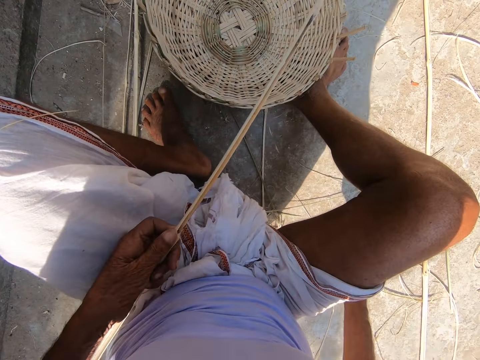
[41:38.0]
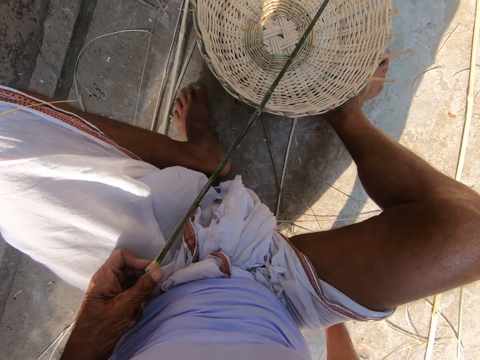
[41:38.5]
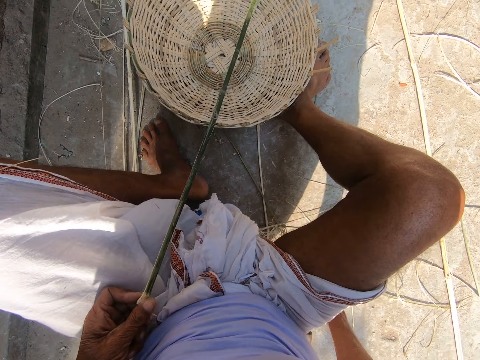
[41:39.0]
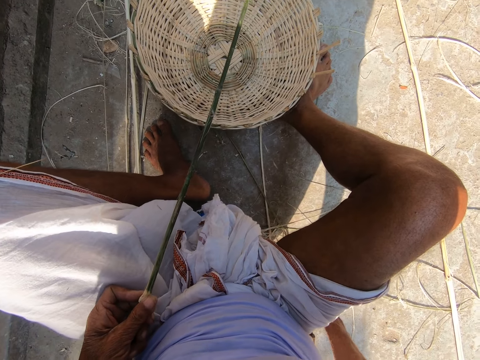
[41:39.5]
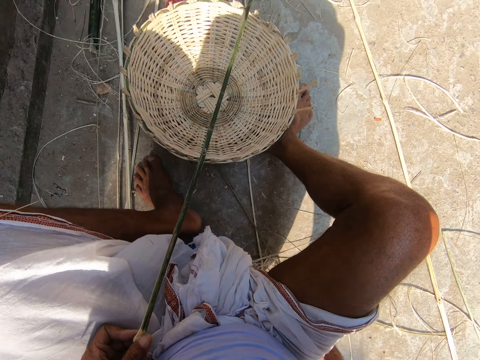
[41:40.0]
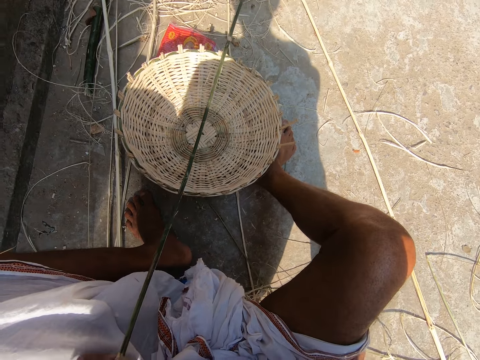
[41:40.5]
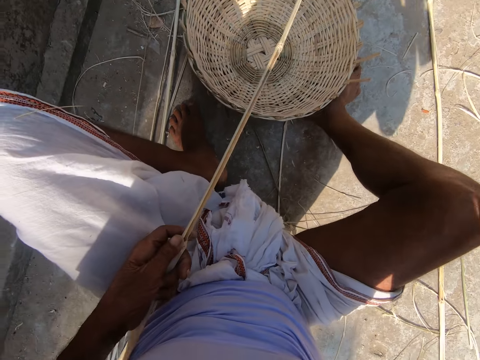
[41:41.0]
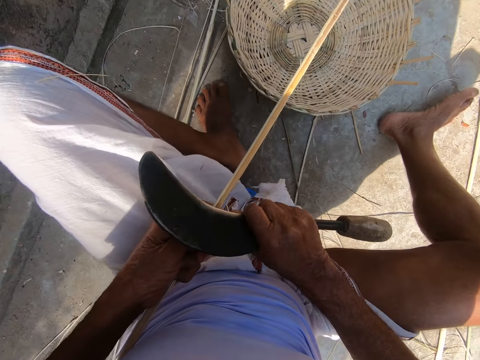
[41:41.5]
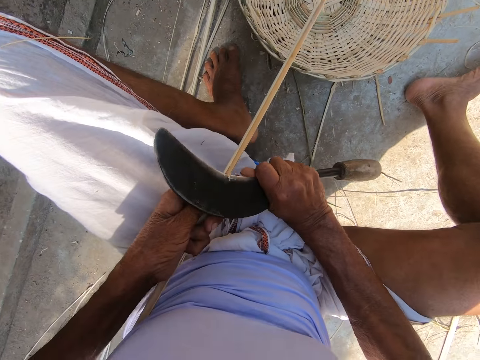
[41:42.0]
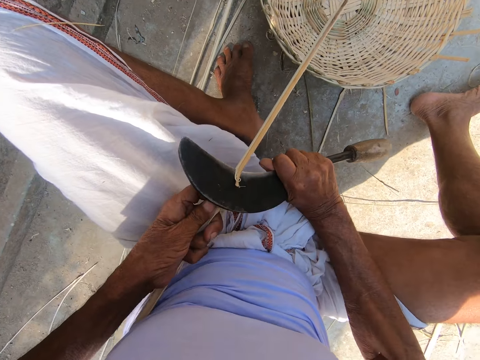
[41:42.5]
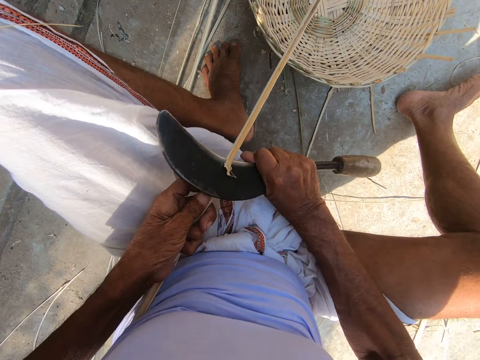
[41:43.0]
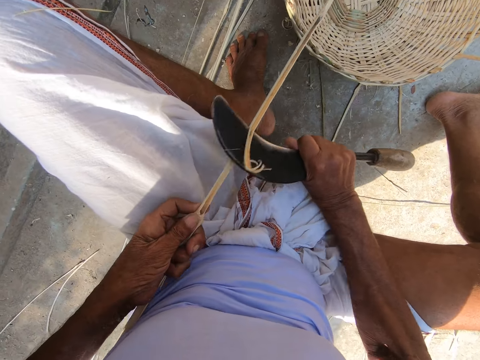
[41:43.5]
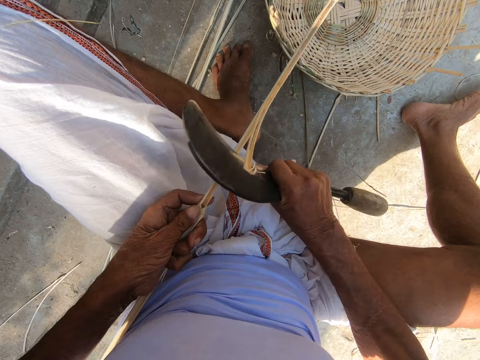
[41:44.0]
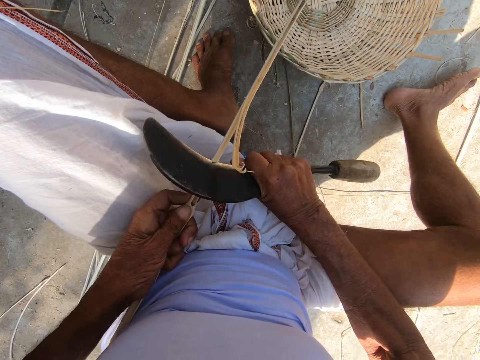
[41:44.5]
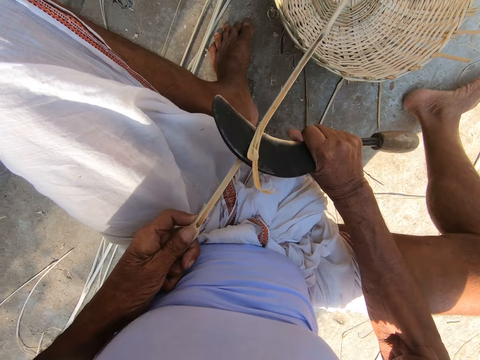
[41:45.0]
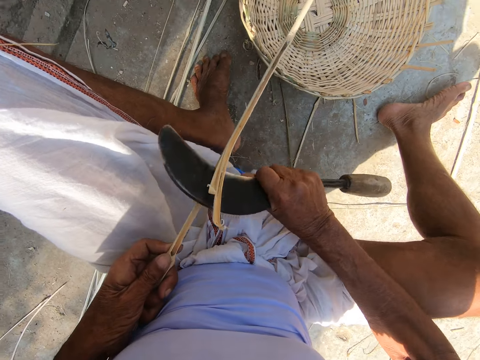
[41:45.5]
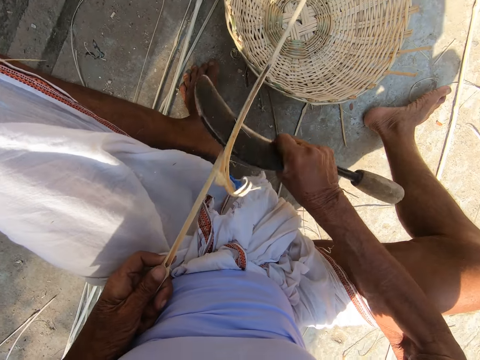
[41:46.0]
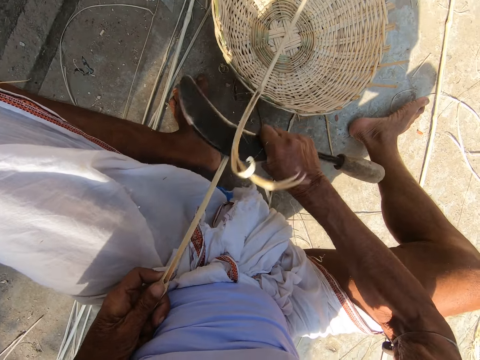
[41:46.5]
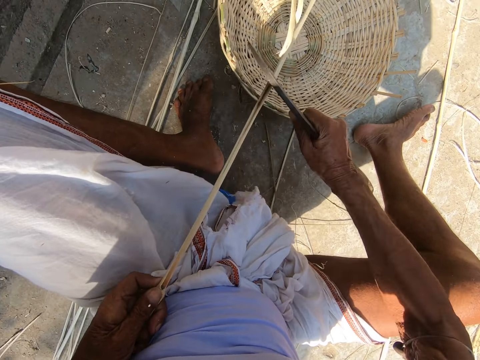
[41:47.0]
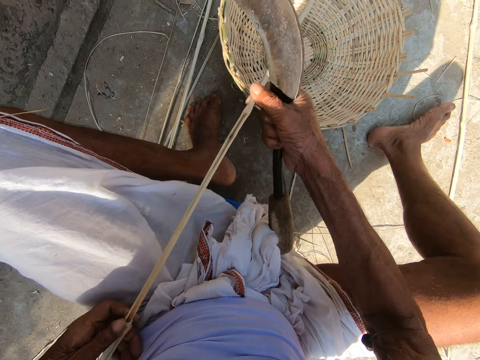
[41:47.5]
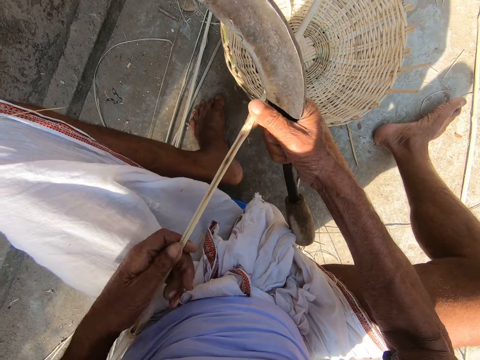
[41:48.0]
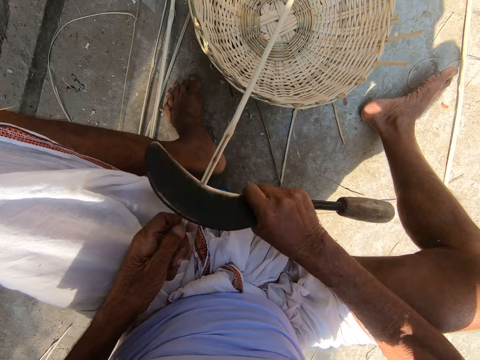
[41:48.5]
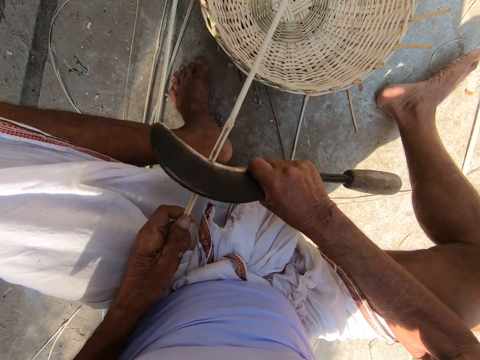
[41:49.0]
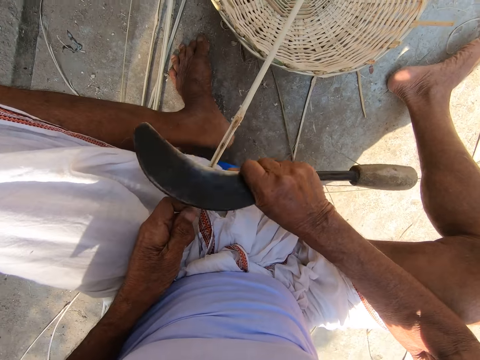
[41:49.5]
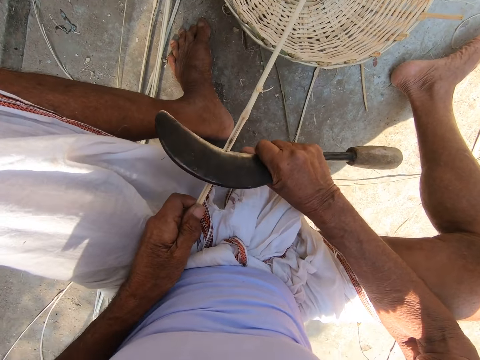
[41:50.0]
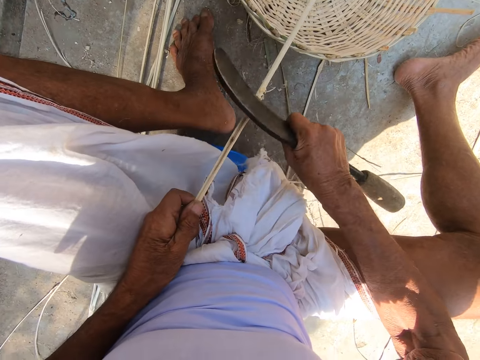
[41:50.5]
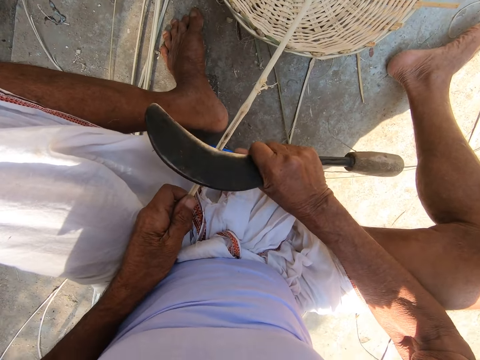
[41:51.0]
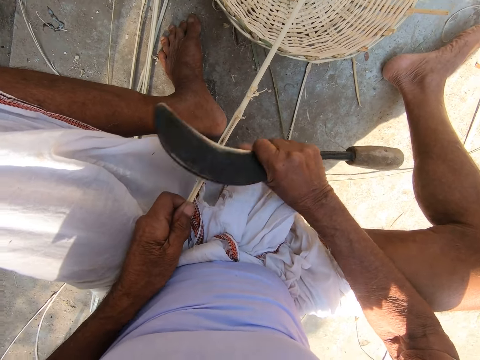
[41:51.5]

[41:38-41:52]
The camera wearer picks a sickle from the floor with his right hand. He scrapes the bamboo strip with the sickle in his right hand. He trims the grass using the sickle. He adjusts his left hand on the bamboo strip. He scrapes the bamboo strip with the sickle in his right hand.

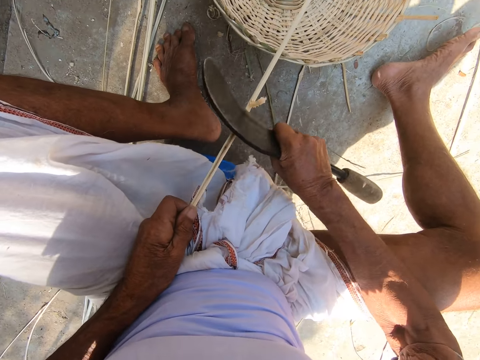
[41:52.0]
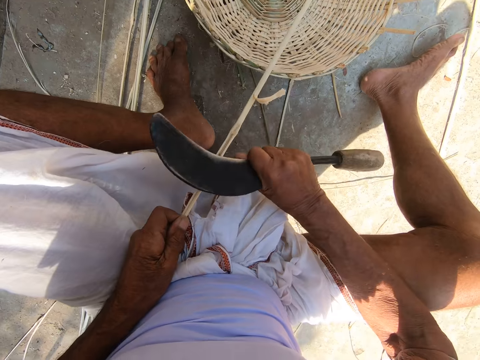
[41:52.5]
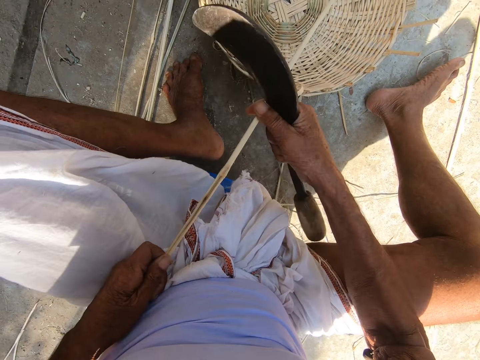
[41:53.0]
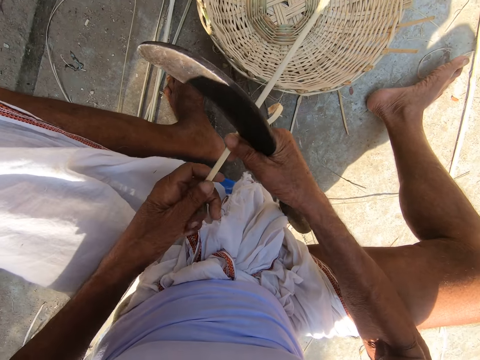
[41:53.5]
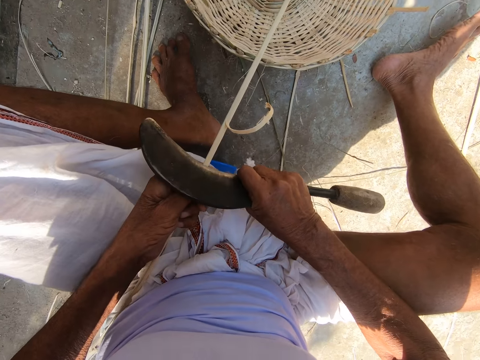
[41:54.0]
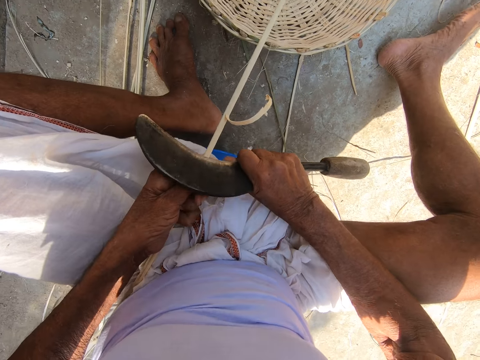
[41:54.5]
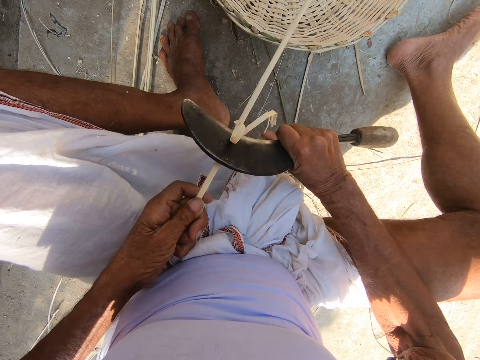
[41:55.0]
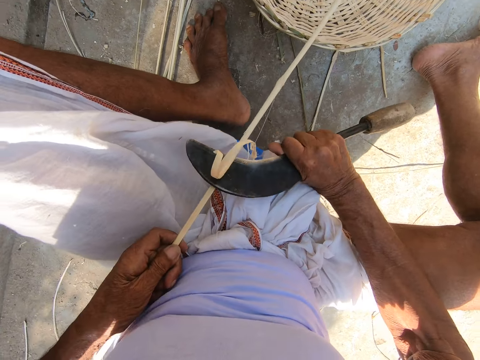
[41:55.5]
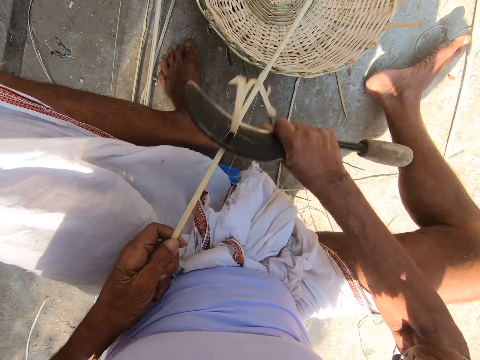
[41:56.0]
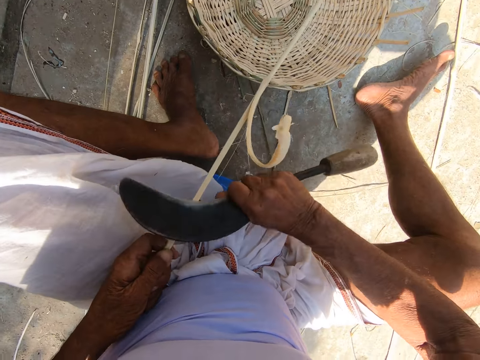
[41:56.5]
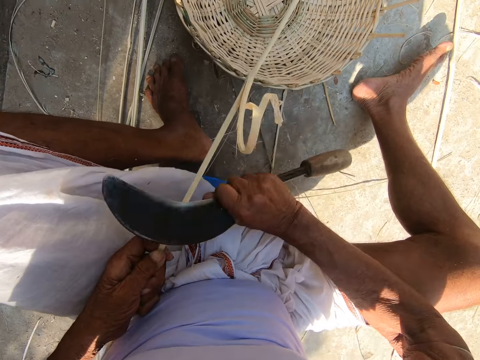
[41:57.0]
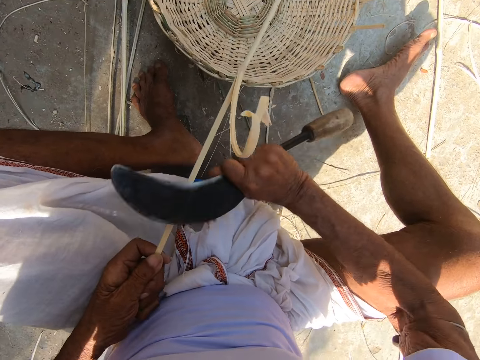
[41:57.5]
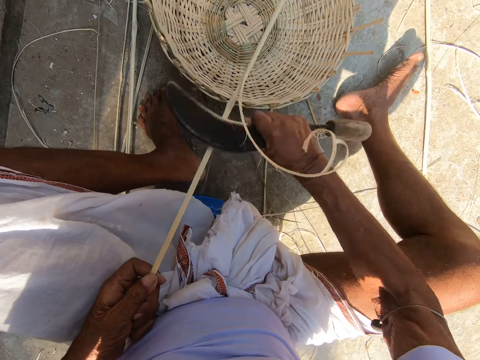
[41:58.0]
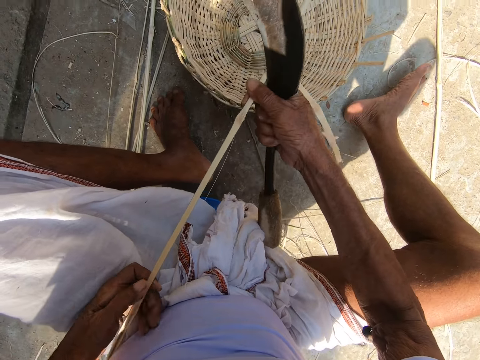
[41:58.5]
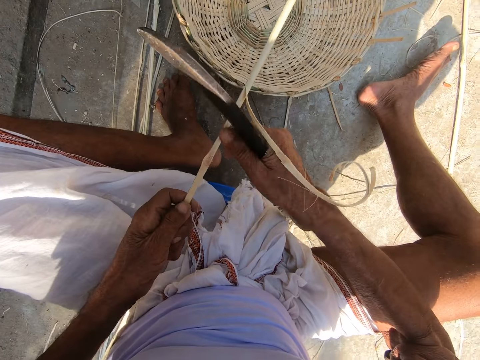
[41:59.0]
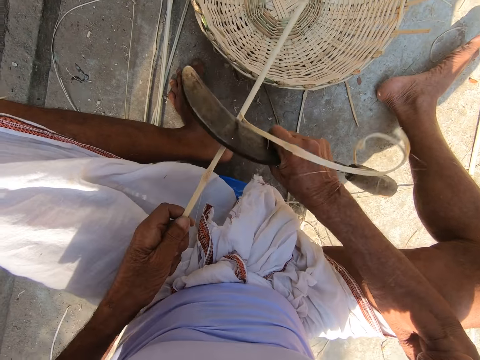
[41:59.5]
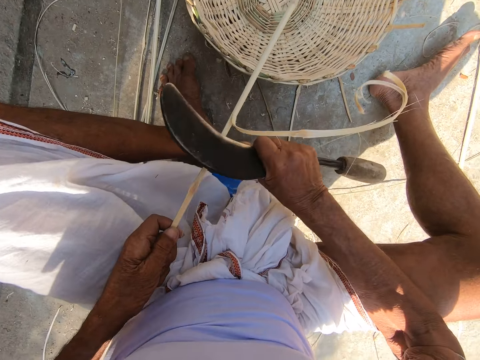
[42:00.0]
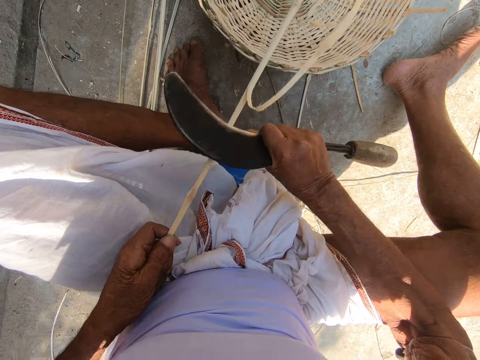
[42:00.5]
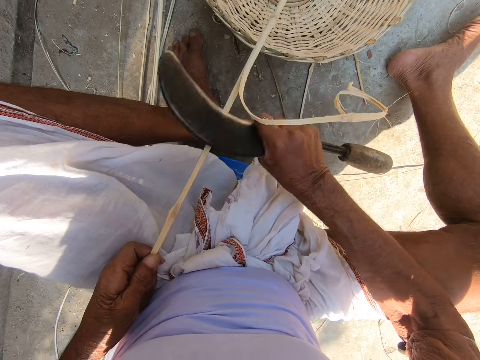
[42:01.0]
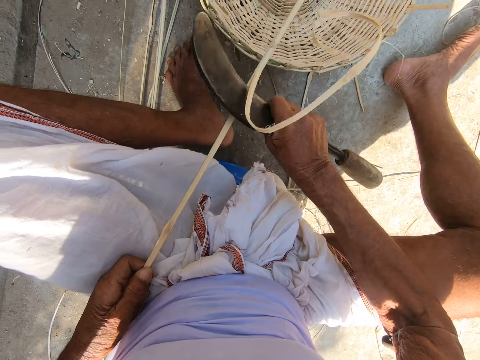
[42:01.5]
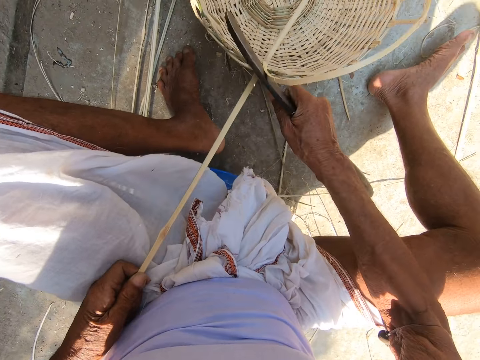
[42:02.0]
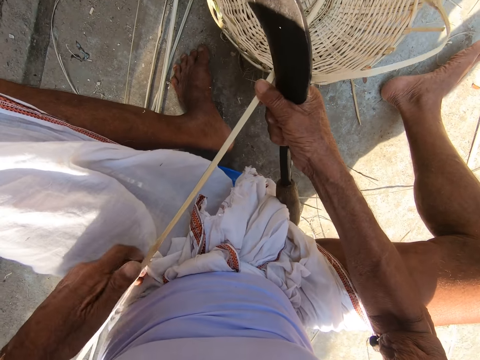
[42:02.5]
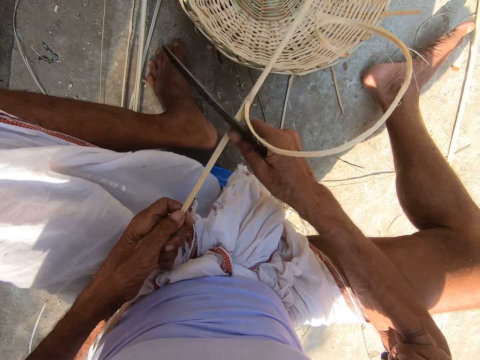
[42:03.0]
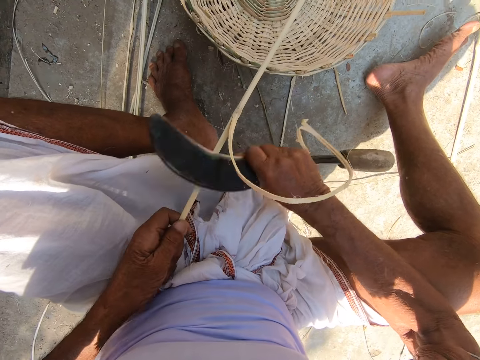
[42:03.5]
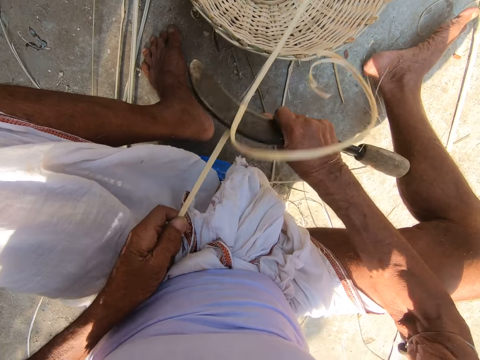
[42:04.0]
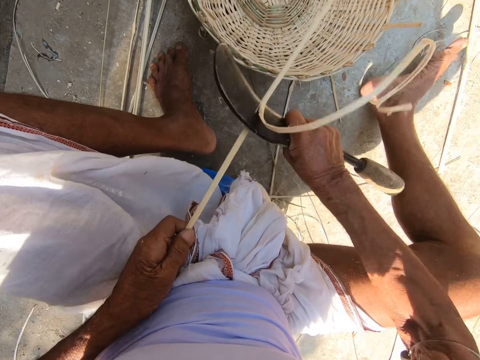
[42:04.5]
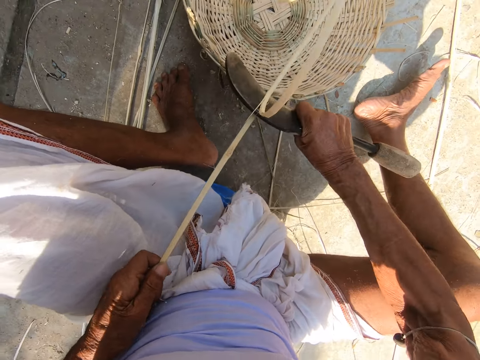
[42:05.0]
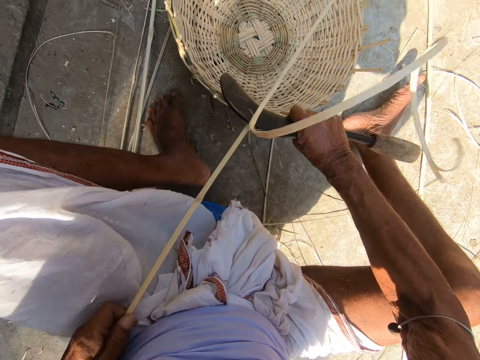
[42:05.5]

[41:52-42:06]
The camera wearer adjusts his left hand on the bamboo strip. He scrapes the bamboo strip with the sickle in his right hand. He adjusts his left hand on the bamboo strip. He scrapes the bamboo strip with the sickle in his right hand. He adjusts his left hand on the bamboo strip. He scrapes the bamboo strip with the sickle in his right hand.
